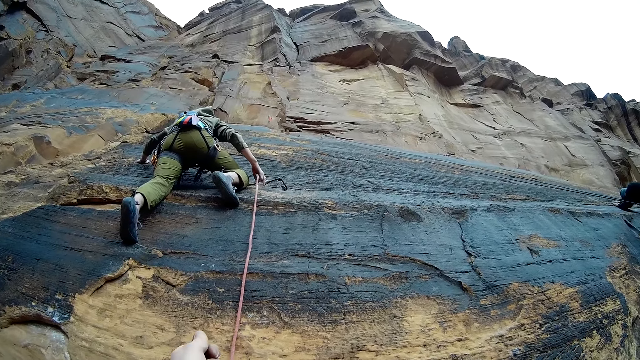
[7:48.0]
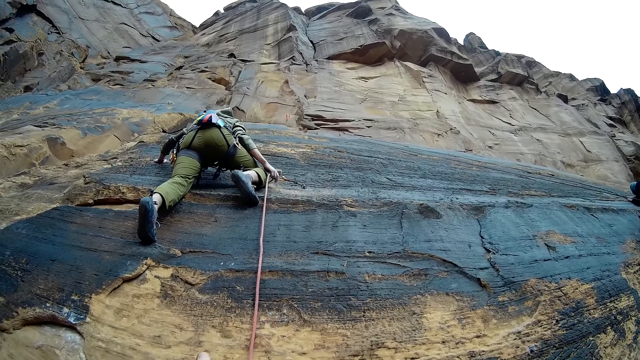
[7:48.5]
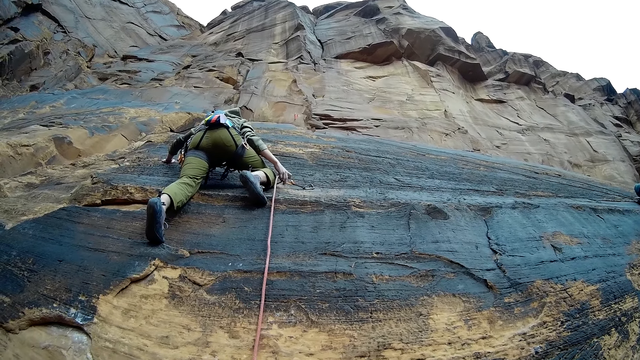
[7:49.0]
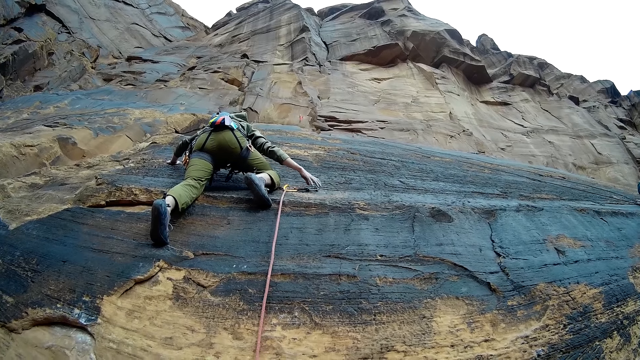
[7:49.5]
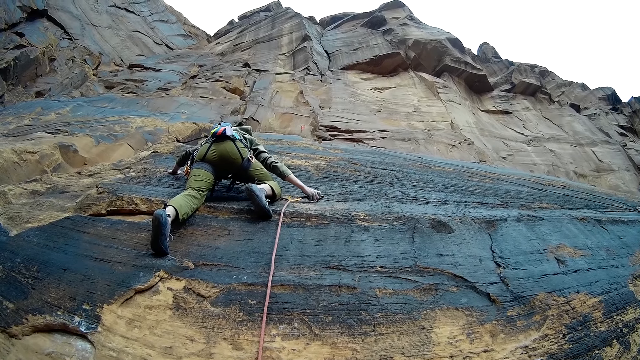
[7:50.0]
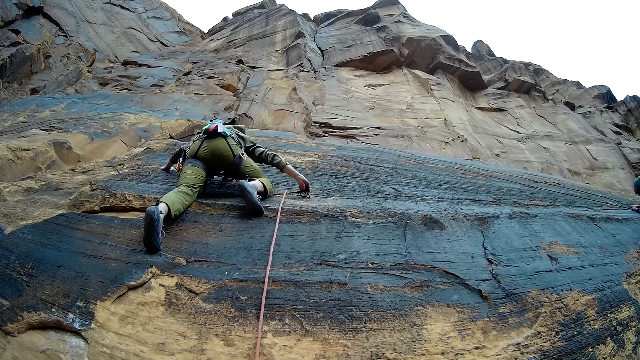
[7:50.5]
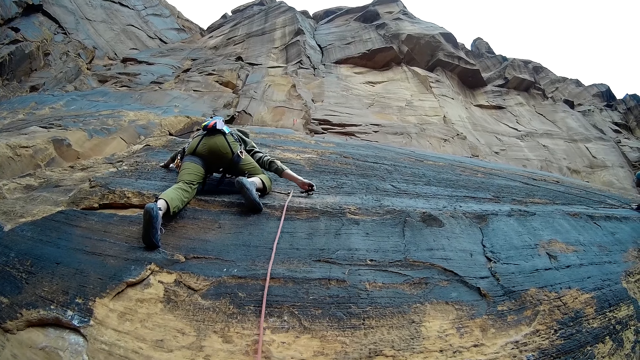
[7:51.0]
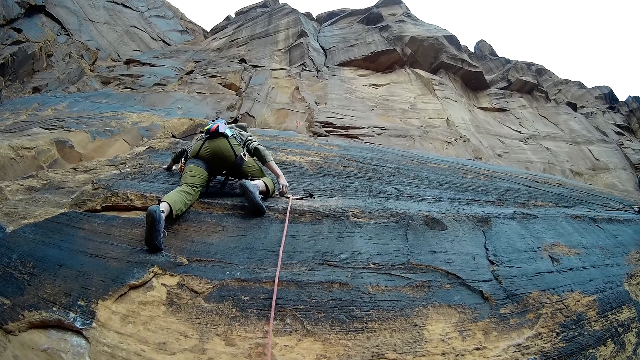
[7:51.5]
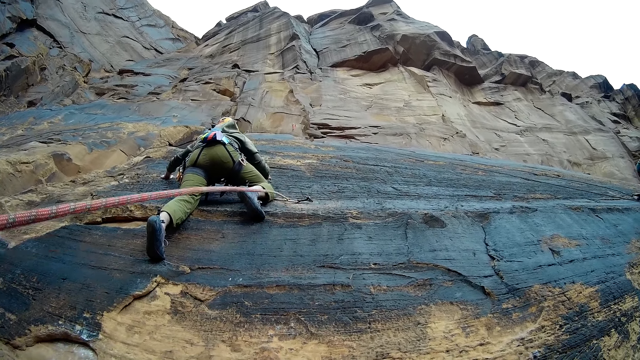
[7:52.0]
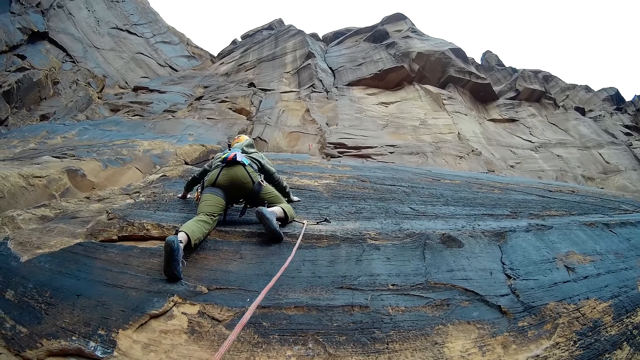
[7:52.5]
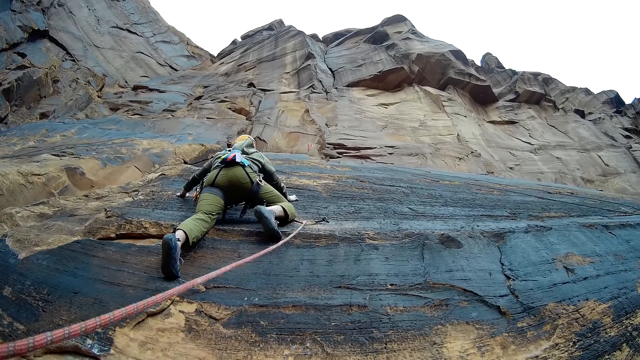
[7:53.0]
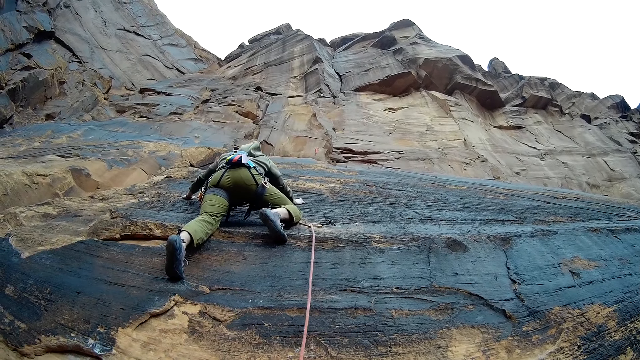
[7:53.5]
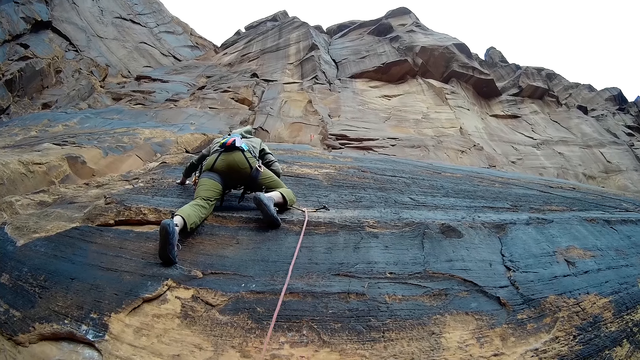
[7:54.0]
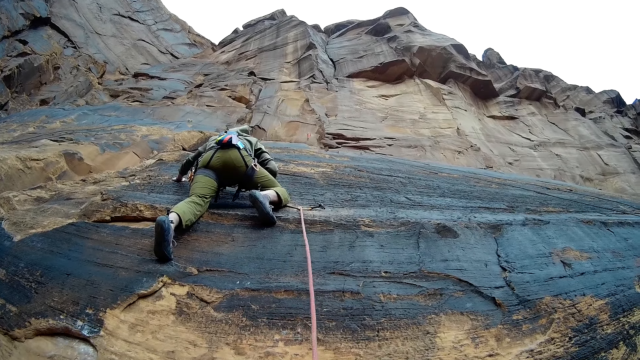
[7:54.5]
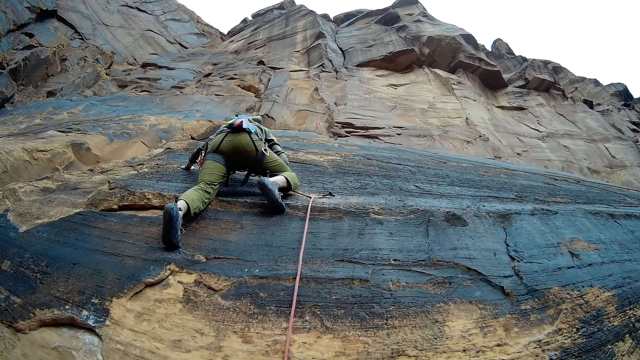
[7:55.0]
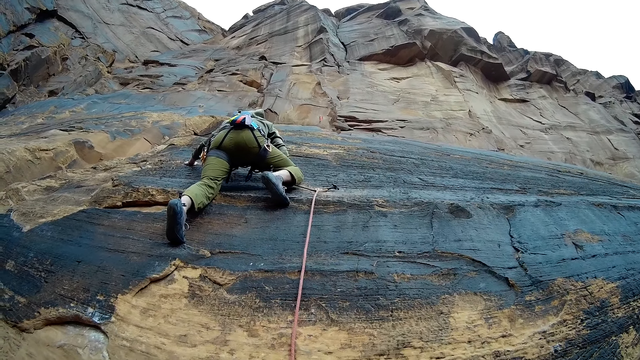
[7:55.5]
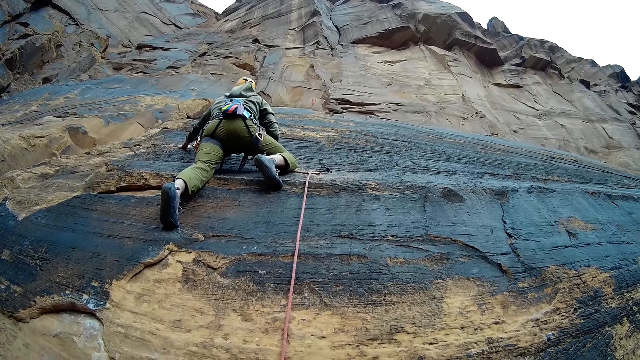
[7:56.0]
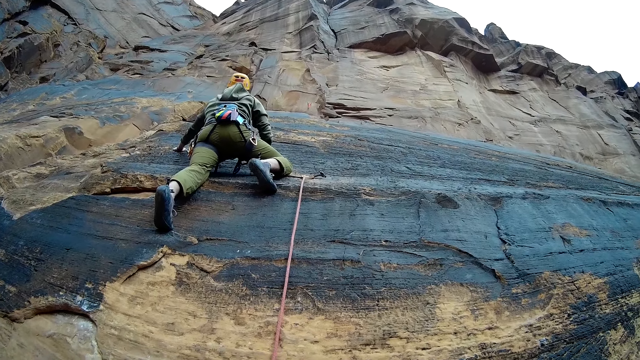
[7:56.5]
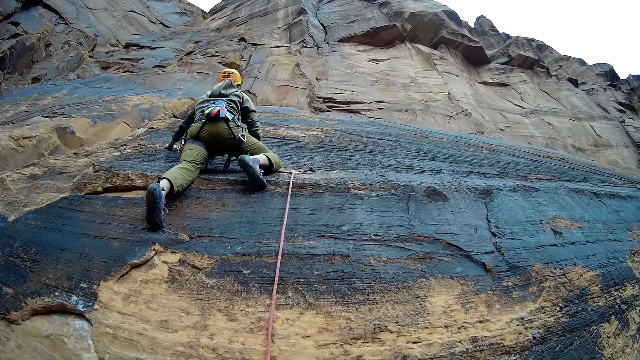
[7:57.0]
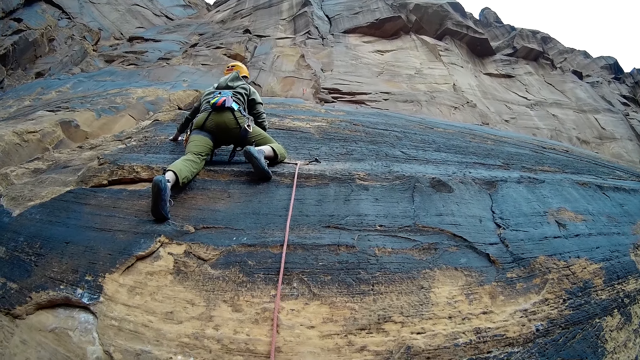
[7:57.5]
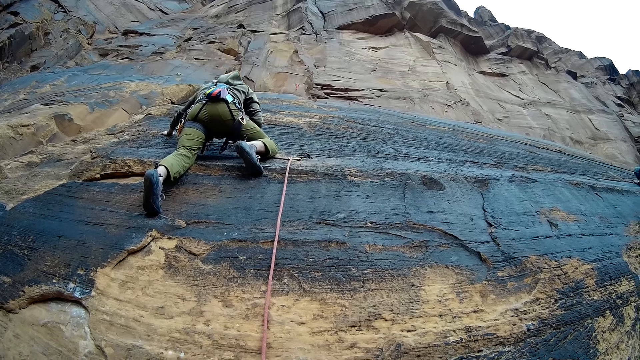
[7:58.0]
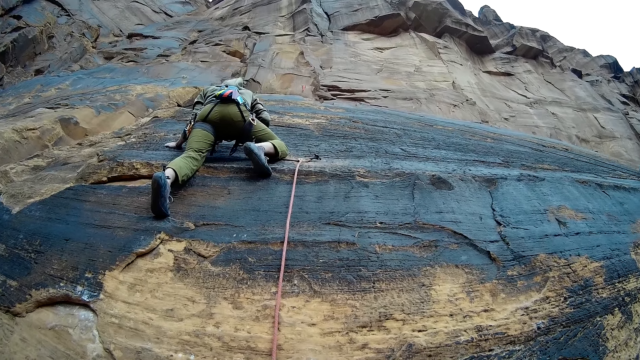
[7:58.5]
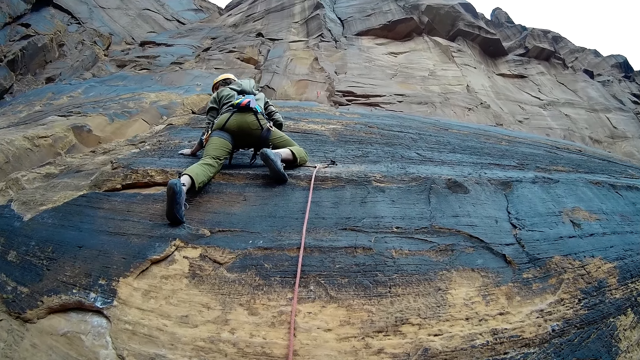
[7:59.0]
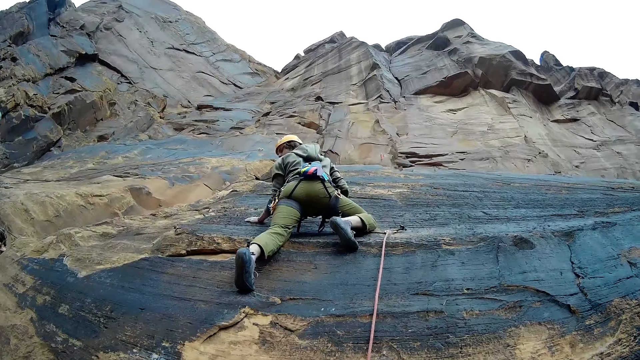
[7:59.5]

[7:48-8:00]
A man adjusts the quick draw on the anchor. The man adjusts the position of the rope on the mountain wall and adjusts himself on the rock mountain. The camera wearer adjusts the rope. The man looks around.

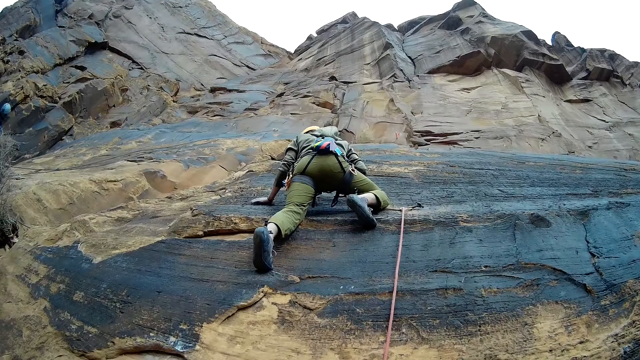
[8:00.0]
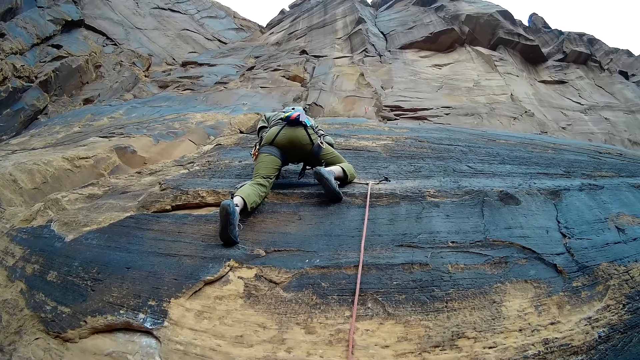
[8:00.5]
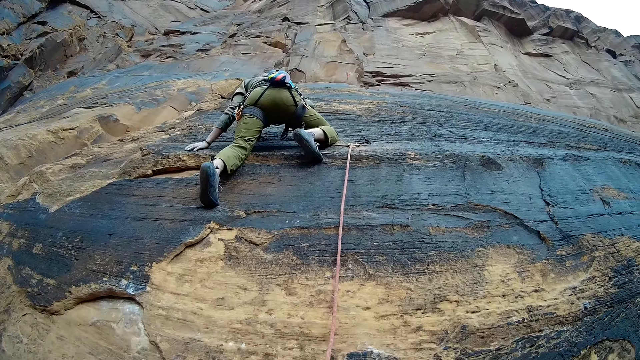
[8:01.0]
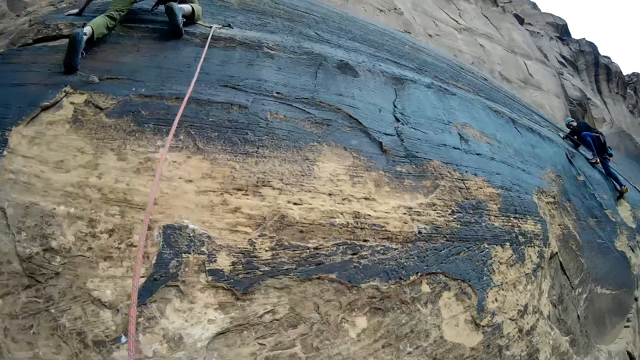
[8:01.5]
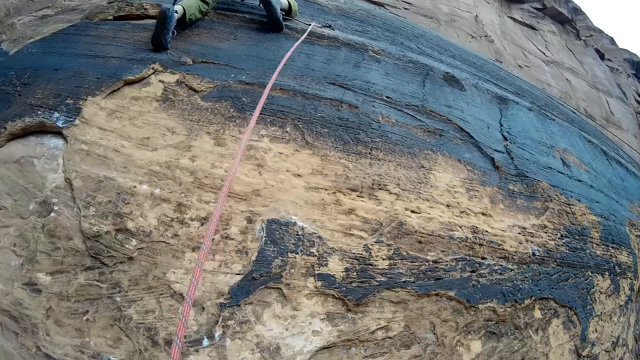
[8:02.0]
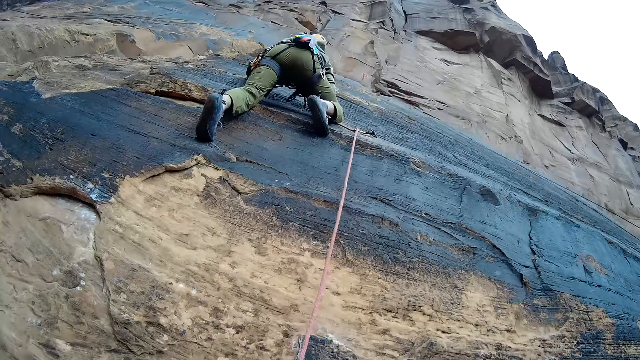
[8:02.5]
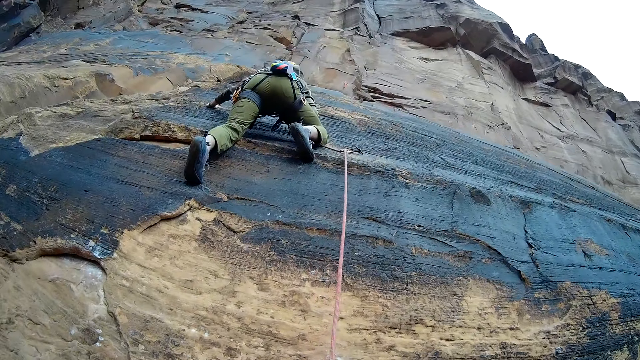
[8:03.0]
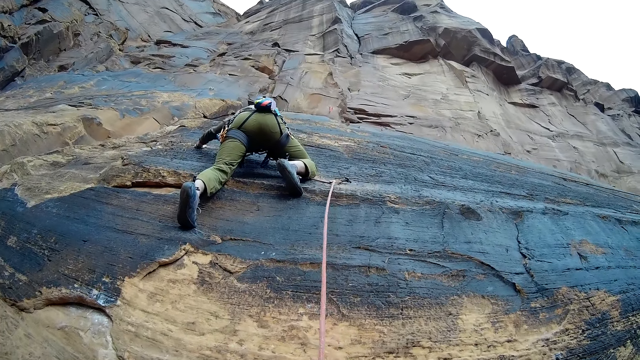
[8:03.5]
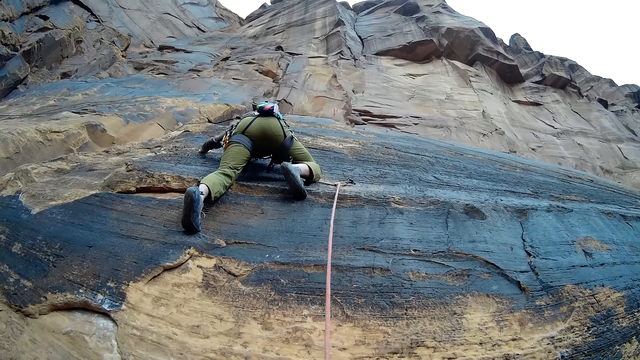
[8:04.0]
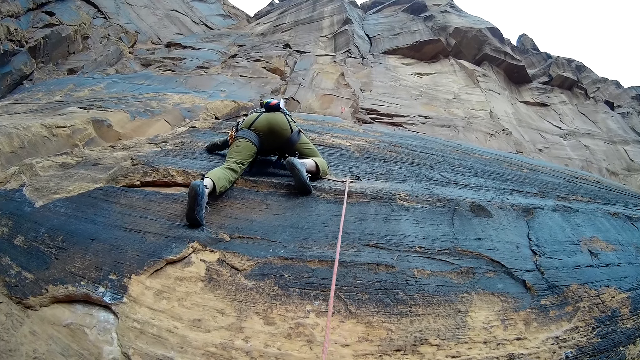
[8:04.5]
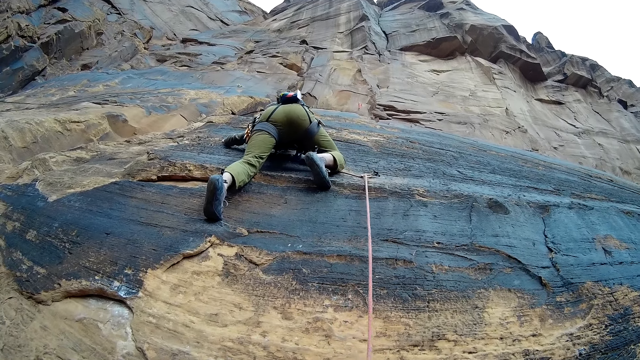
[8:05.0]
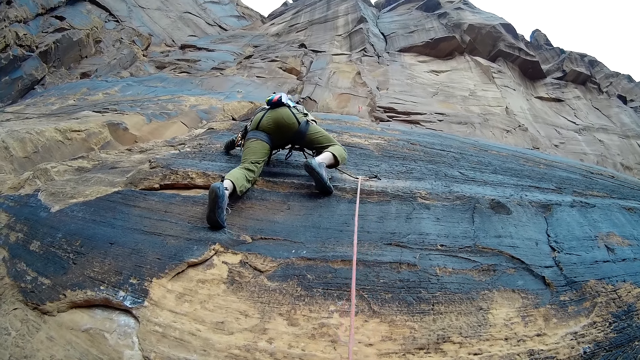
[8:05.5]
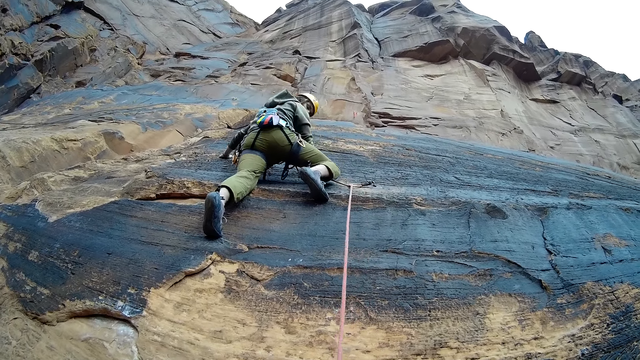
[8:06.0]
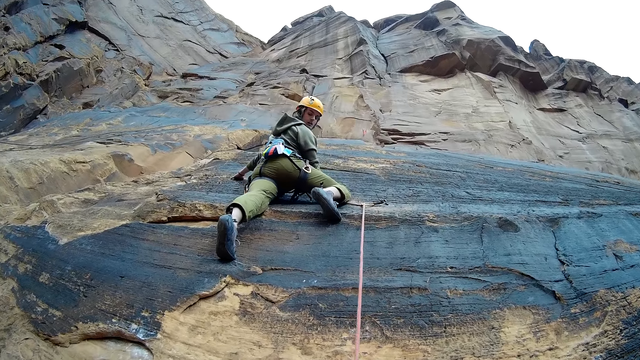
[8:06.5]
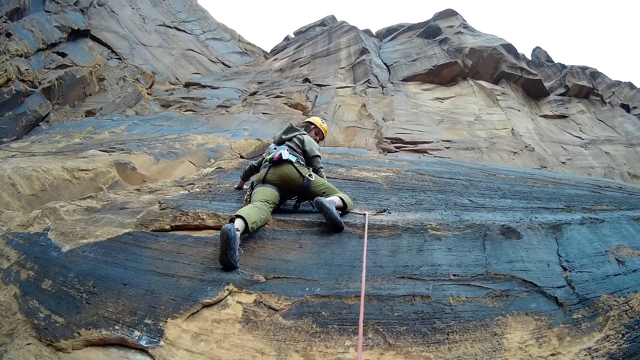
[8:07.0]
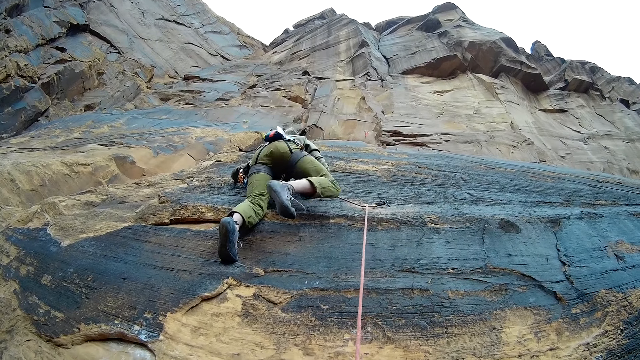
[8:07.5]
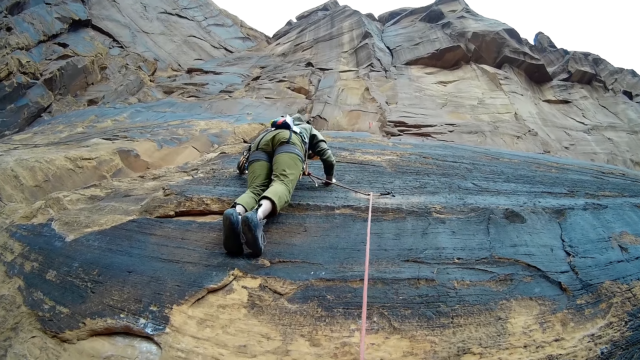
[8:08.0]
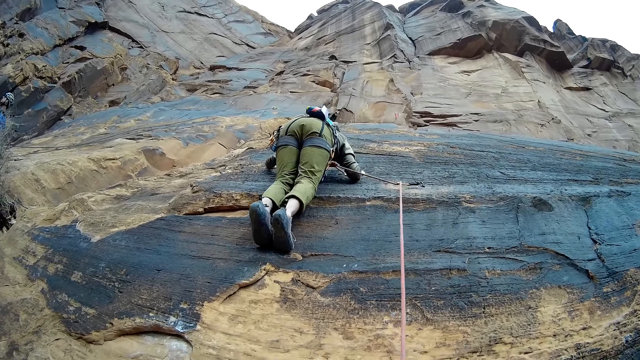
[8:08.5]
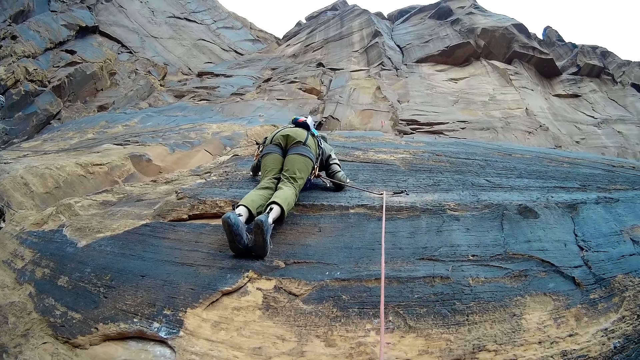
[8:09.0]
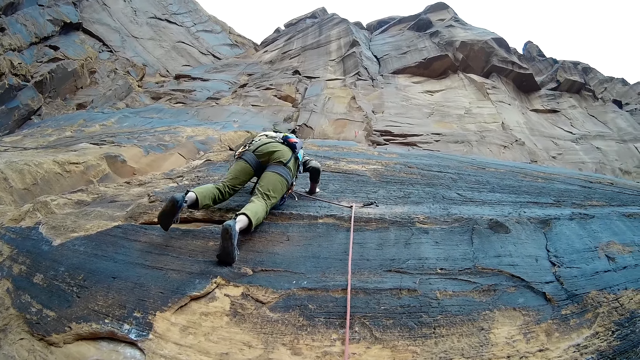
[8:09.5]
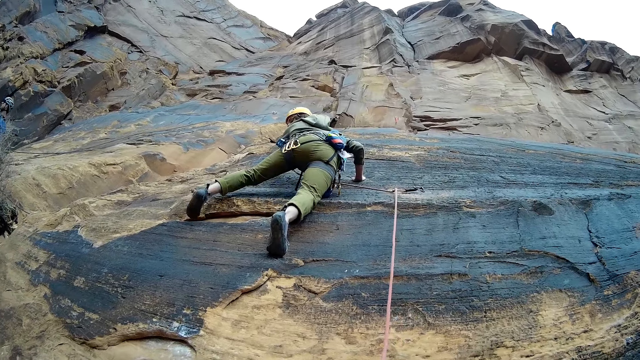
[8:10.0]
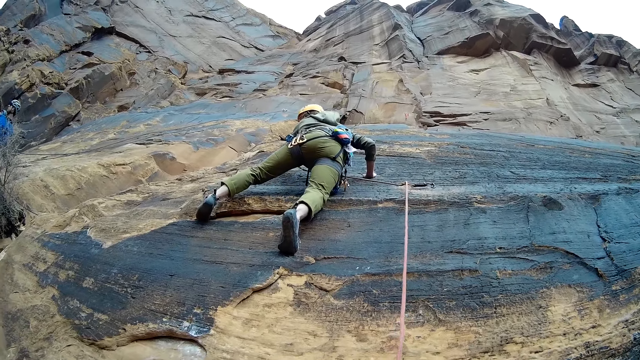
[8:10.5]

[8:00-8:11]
The camera wearer looks around the rock mountain. A man adjusts himself on the rock mountain.
